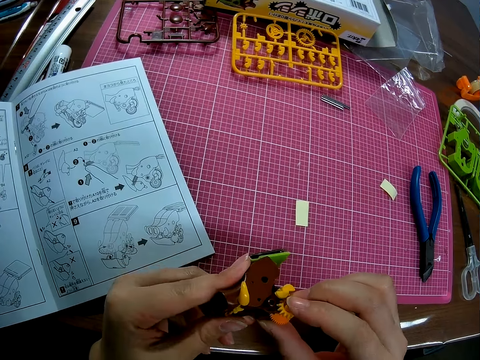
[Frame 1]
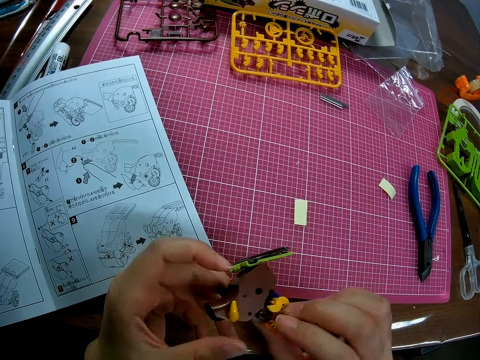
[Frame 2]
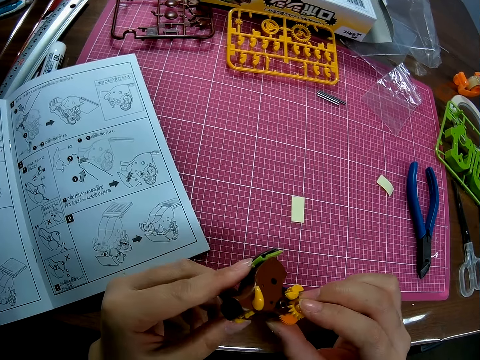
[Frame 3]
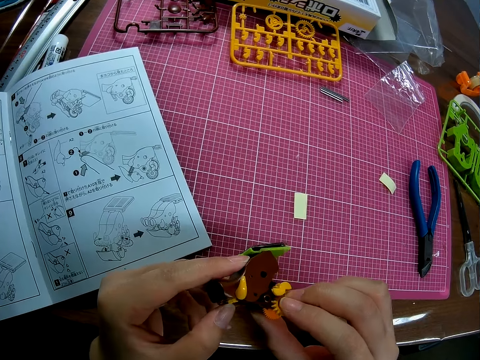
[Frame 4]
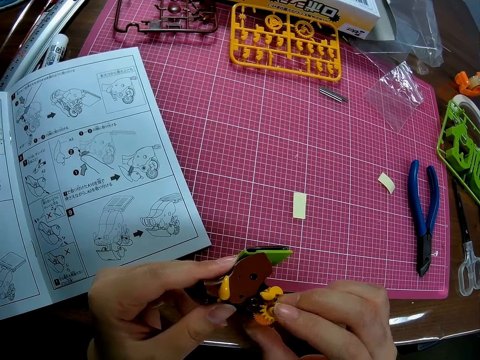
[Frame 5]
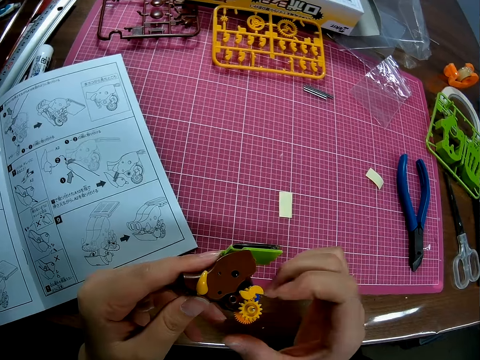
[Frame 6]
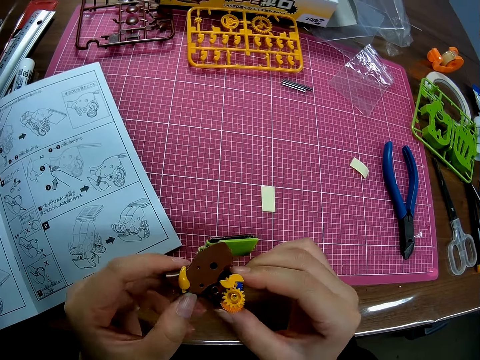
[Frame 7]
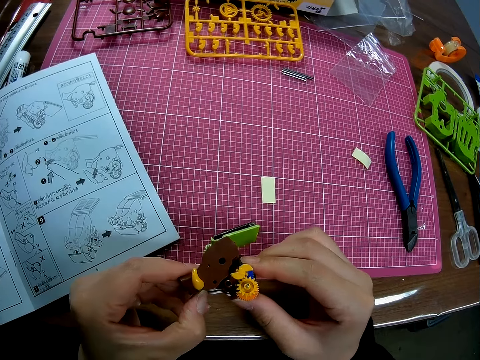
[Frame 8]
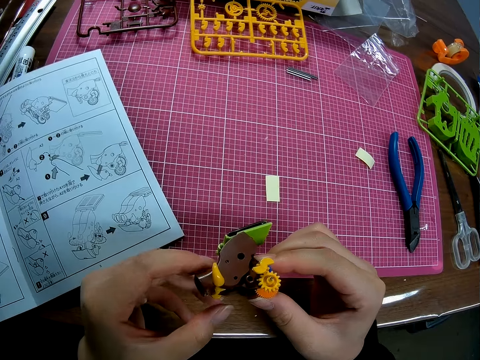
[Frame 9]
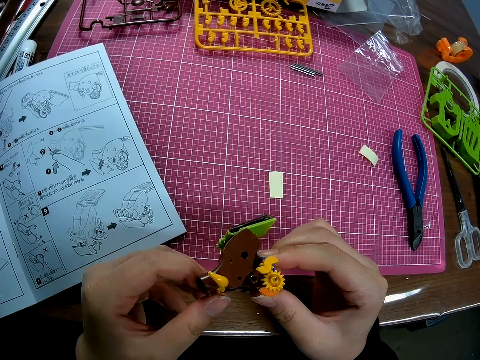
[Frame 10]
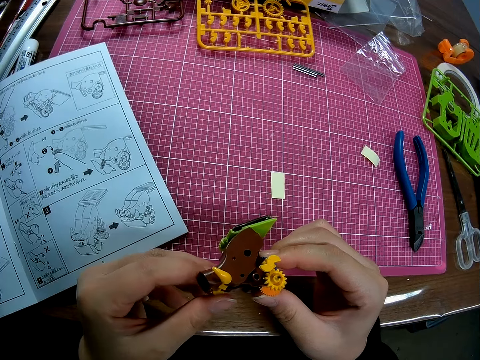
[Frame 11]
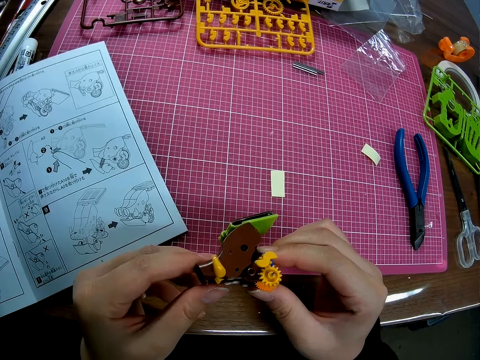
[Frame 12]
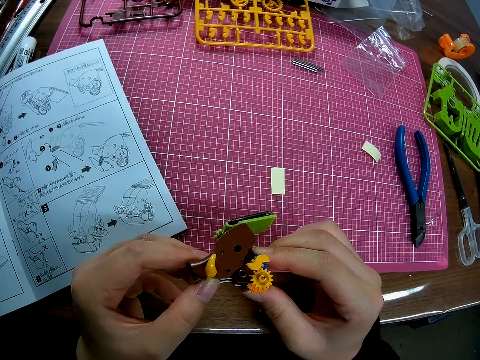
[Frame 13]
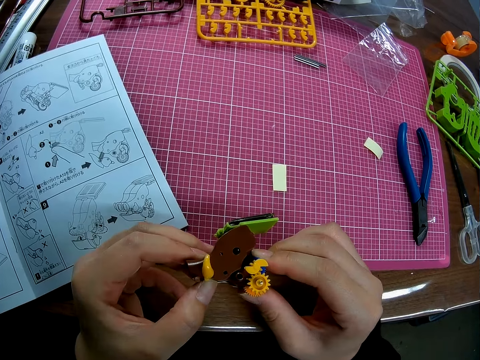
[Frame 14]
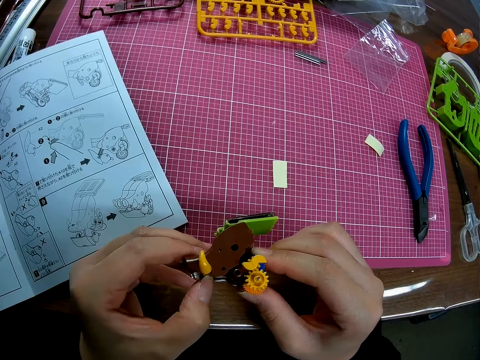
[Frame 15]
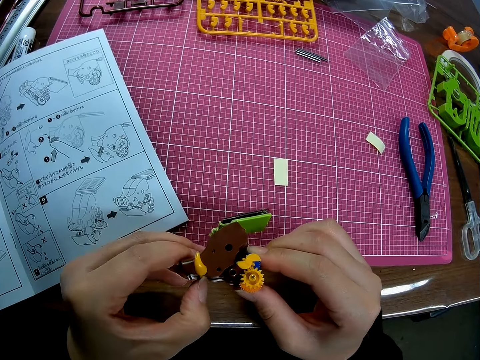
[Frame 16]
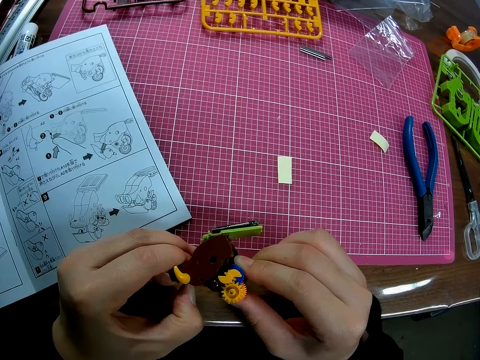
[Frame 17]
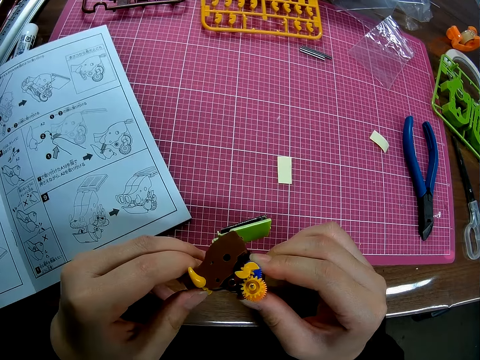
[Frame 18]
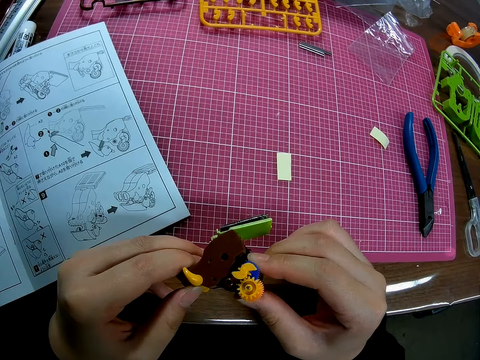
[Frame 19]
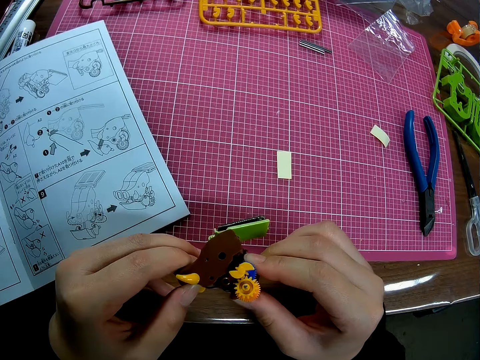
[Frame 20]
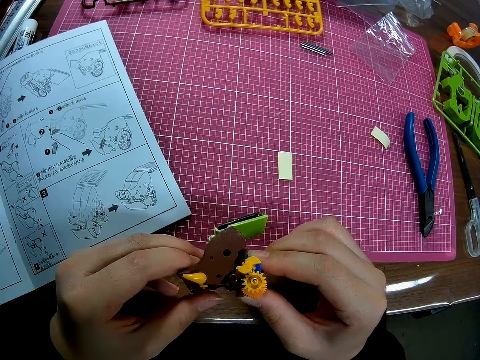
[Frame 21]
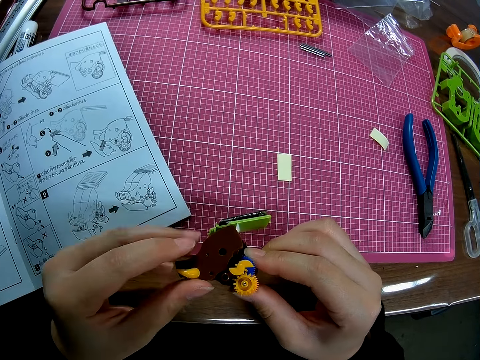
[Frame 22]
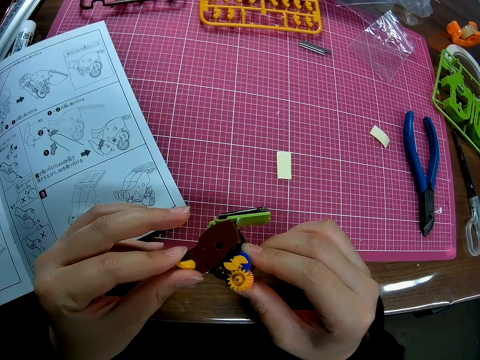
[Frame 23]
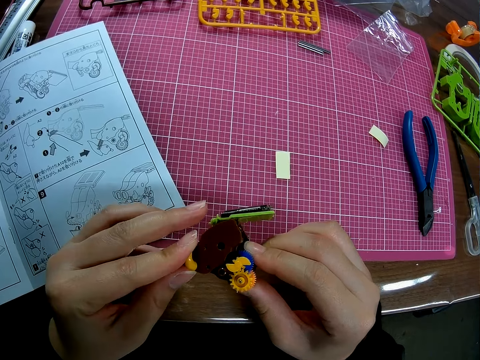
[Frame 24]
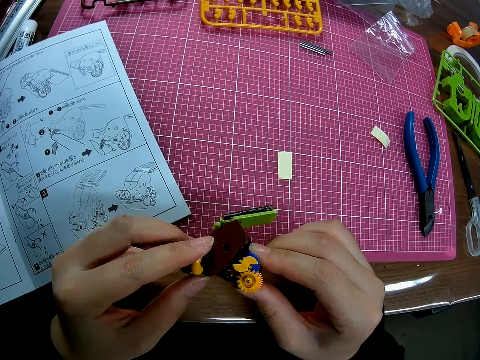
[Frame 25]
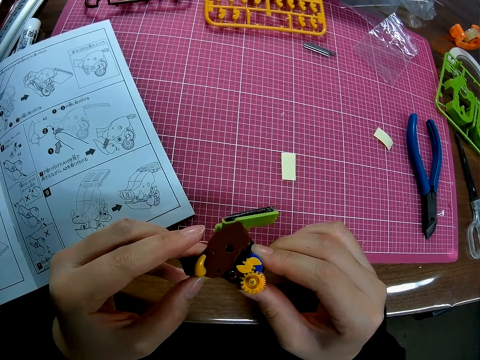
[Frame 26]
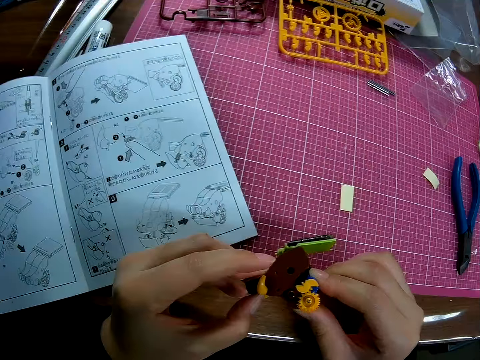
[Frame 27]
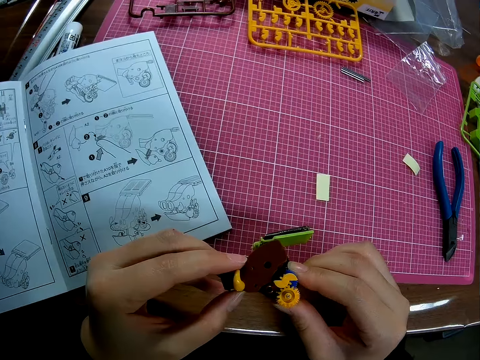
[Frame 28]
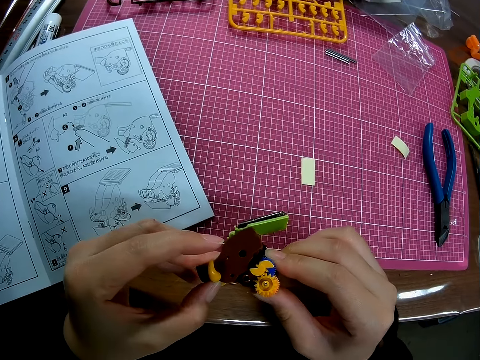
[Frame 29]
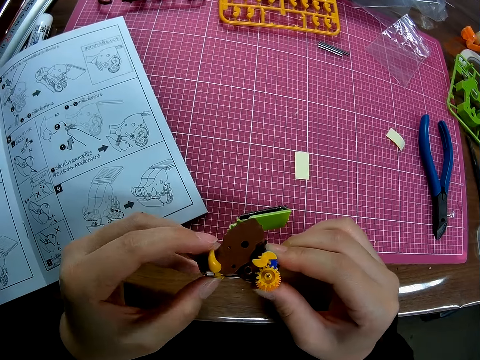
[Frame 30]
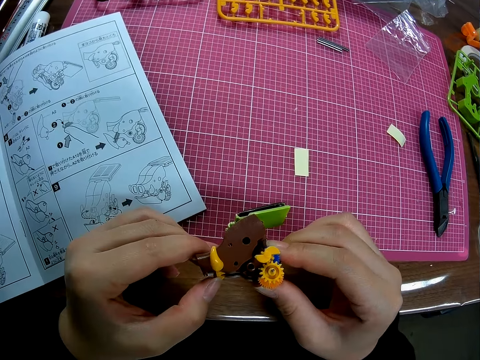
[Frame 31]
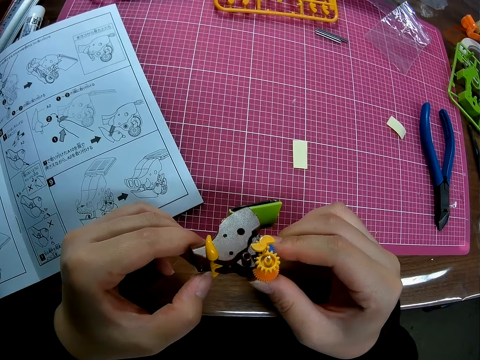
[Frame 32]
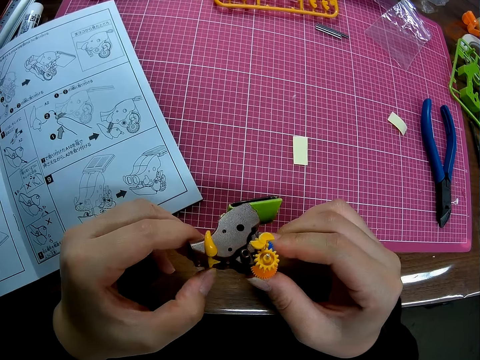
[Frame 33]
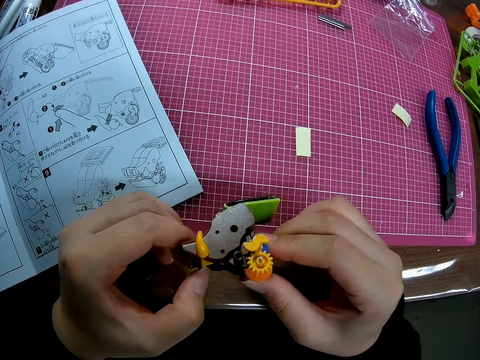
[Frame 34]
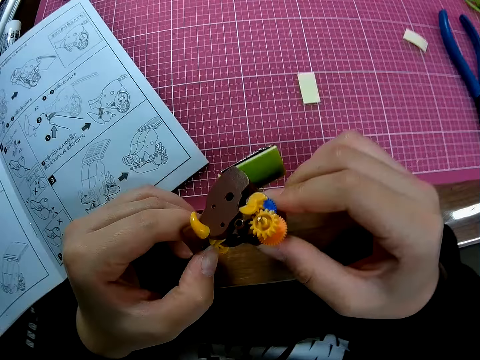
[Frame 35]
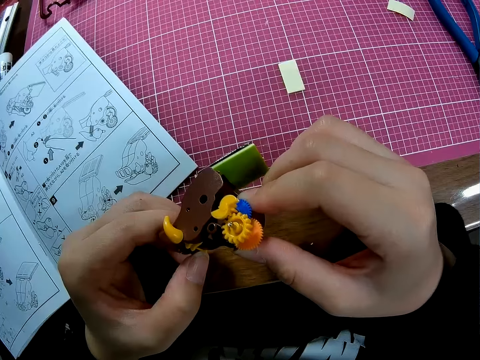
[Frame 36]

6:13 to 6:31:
The camera wearer stares at the plastic model of something. They squeeze the plastic models together. They stare at the plastic model of something. They squeeze the plastic models together. They stare at the plastic models. They fix the plastic models together. They stare at the plastic model of something.

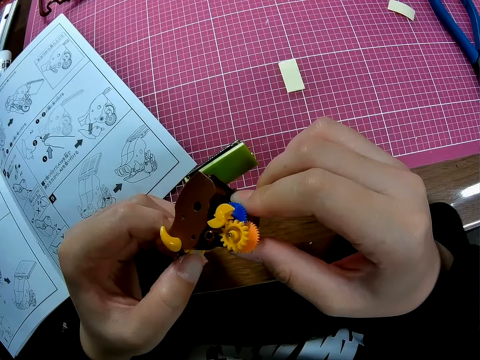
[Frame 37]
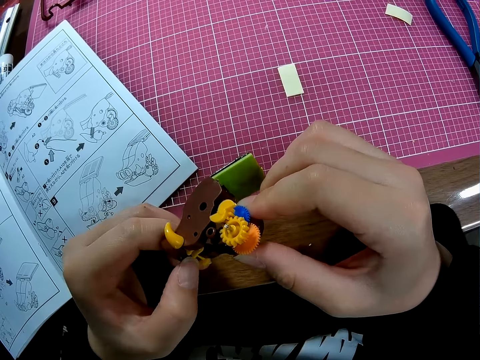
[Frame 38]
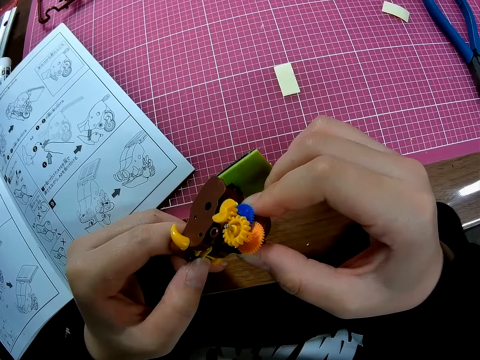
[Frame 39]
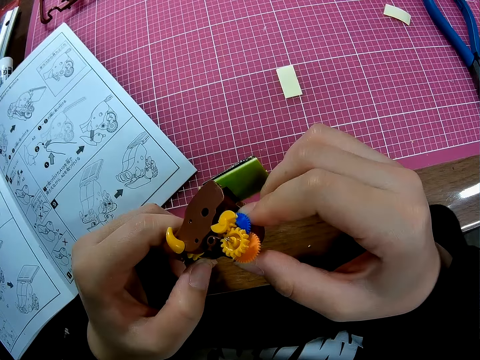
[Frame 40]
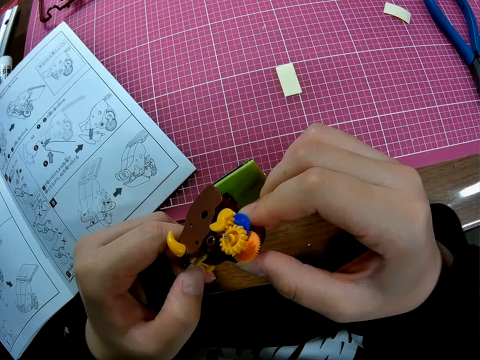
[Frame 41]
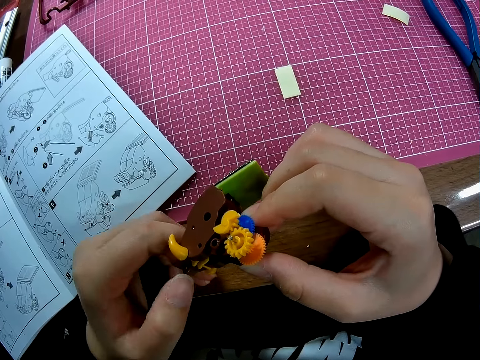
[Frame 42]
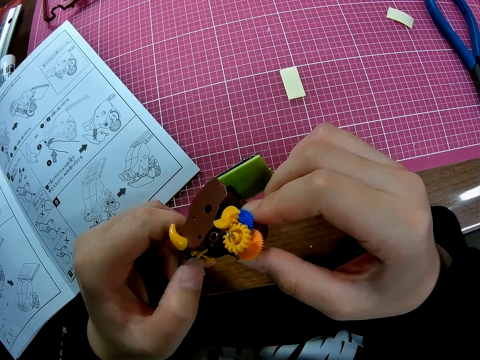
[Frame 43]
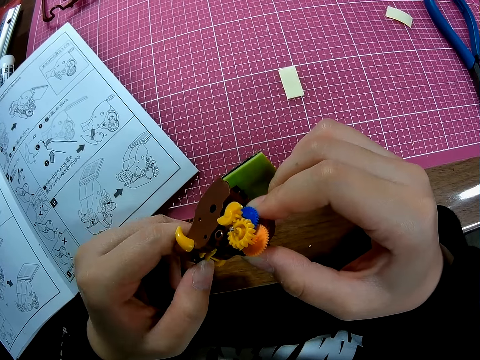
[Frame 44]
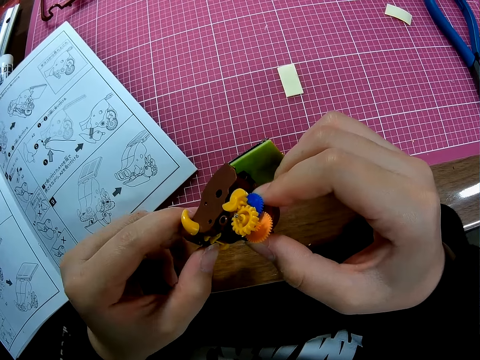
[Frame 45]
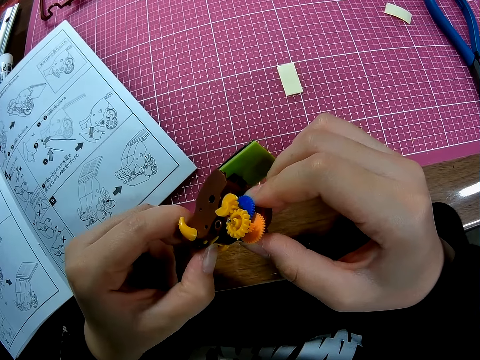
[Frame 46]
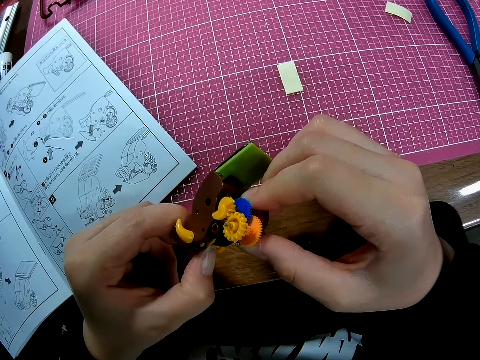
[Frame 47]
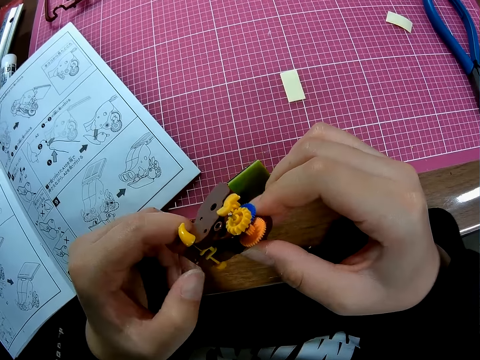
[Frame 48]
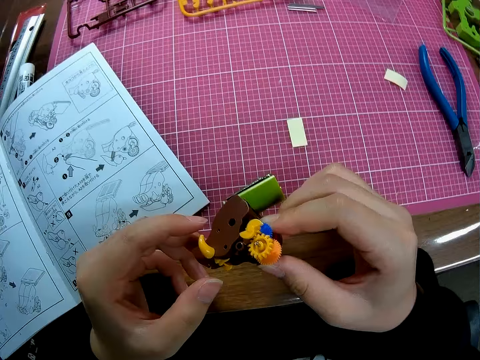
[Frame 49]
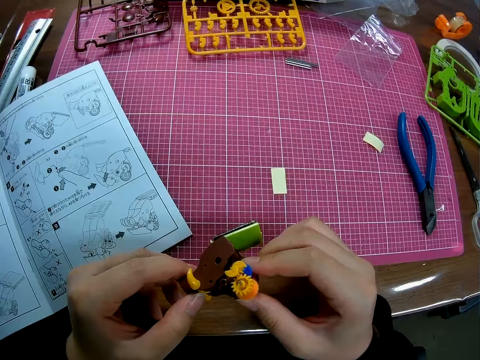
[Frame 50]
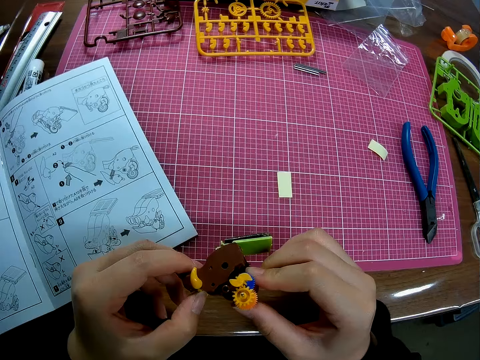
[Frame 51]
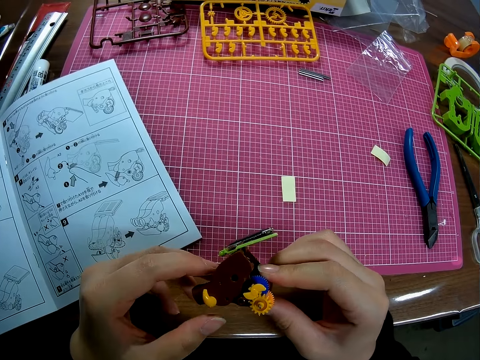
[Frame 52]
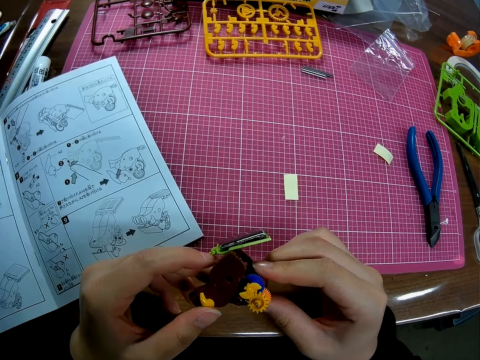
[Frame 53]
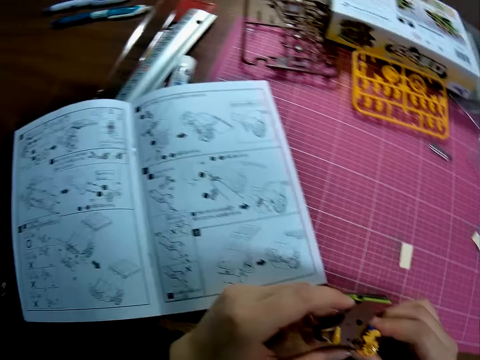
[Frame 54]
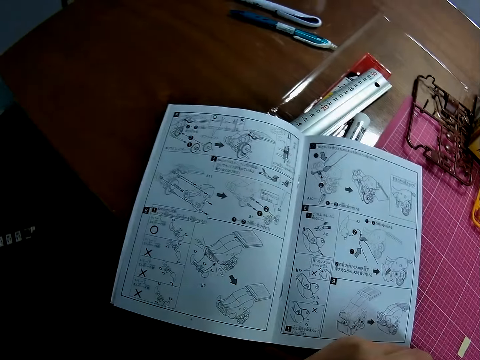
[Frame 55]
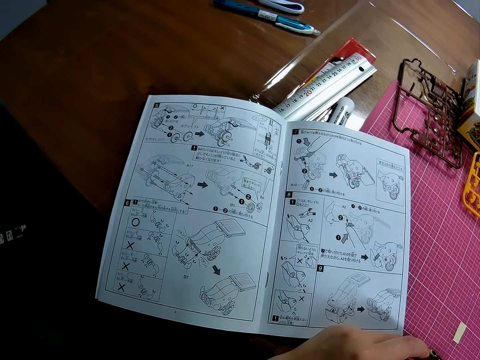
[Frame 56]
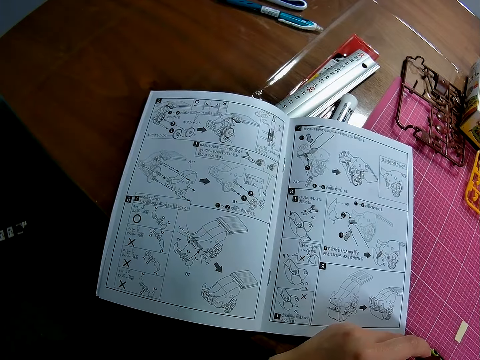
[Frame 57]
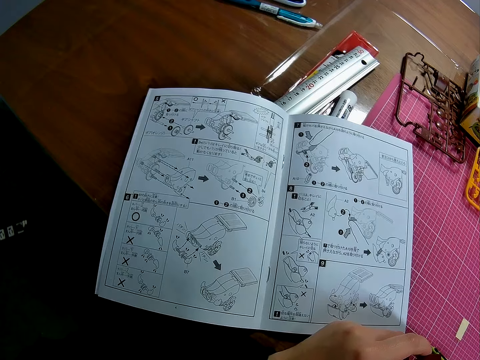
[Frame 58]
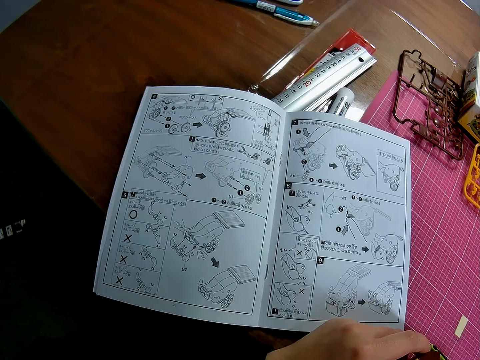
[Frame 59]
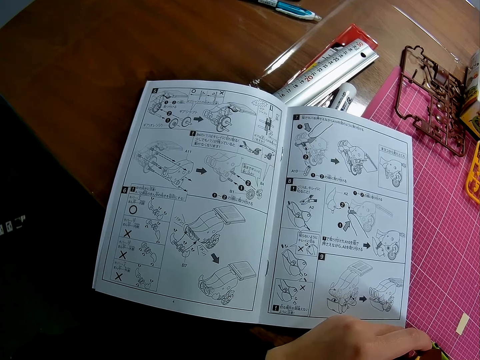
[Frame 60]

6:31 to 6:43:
The camera wearer looks at the manual book. They stare at the manual book on the table.
